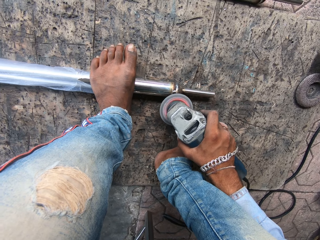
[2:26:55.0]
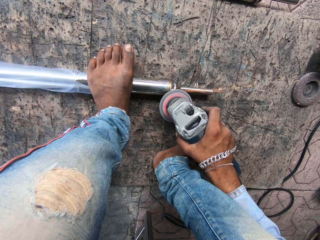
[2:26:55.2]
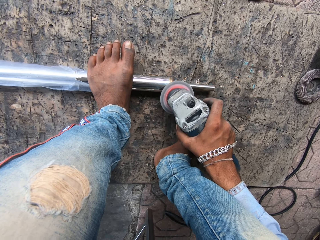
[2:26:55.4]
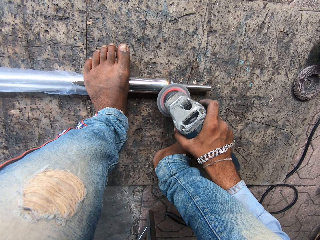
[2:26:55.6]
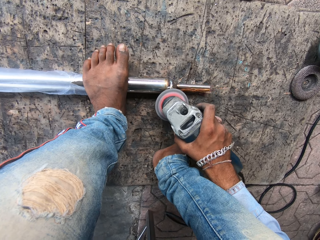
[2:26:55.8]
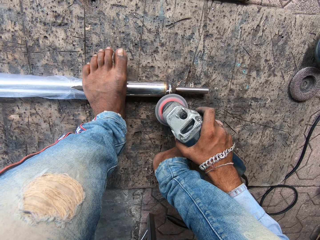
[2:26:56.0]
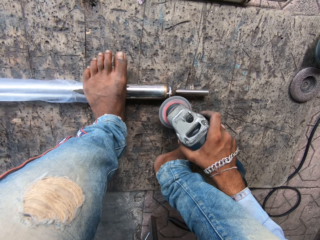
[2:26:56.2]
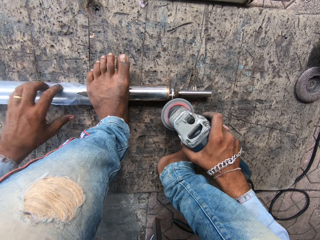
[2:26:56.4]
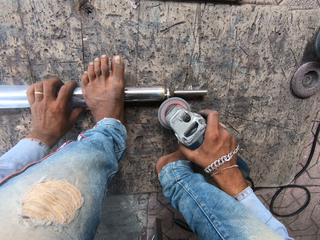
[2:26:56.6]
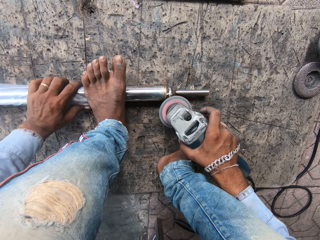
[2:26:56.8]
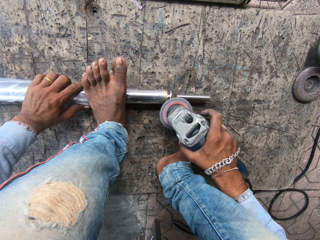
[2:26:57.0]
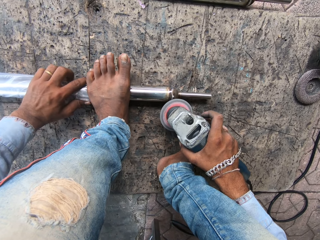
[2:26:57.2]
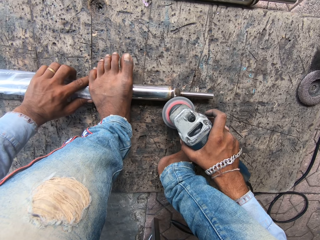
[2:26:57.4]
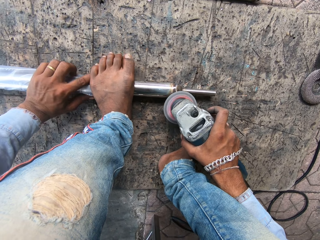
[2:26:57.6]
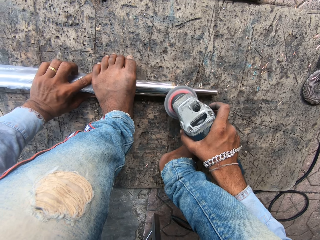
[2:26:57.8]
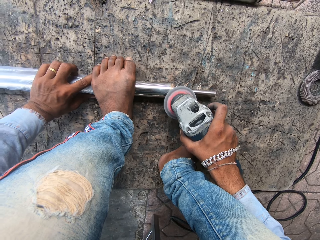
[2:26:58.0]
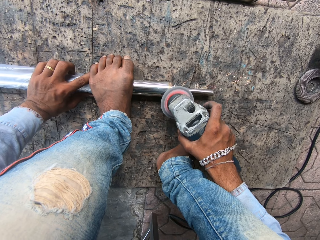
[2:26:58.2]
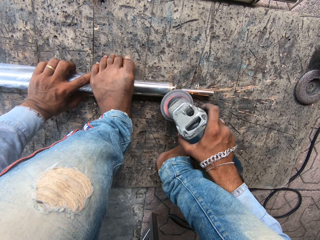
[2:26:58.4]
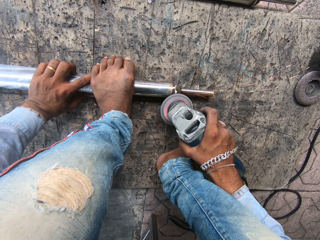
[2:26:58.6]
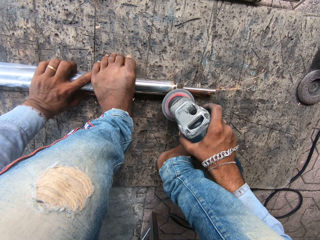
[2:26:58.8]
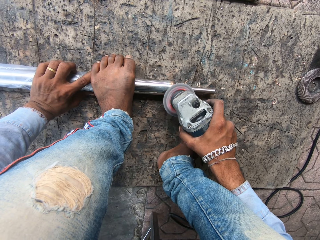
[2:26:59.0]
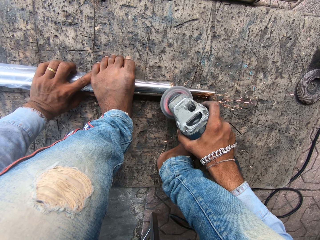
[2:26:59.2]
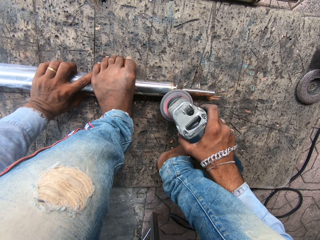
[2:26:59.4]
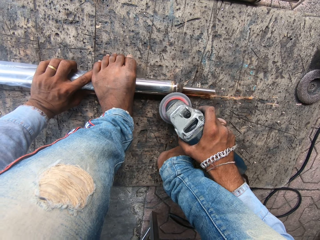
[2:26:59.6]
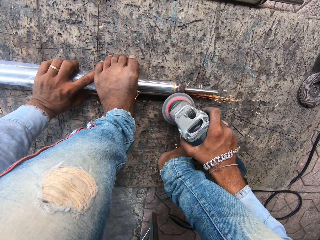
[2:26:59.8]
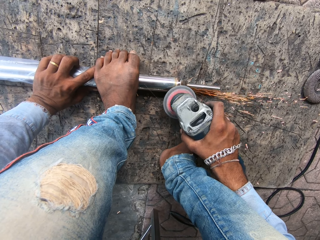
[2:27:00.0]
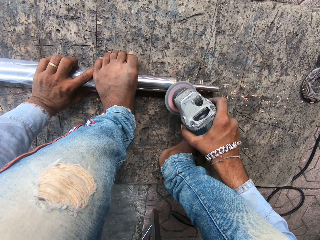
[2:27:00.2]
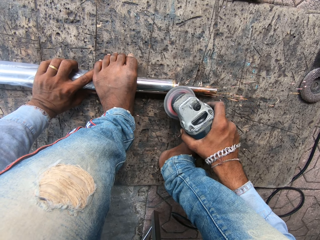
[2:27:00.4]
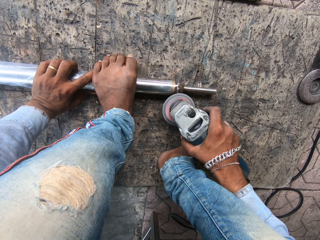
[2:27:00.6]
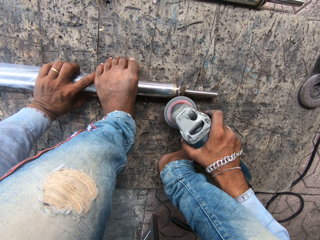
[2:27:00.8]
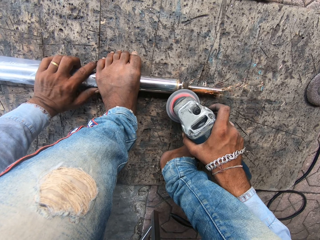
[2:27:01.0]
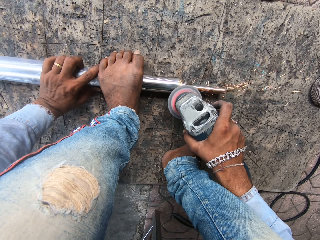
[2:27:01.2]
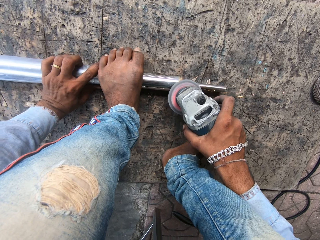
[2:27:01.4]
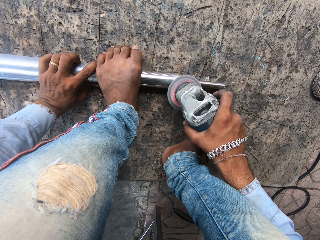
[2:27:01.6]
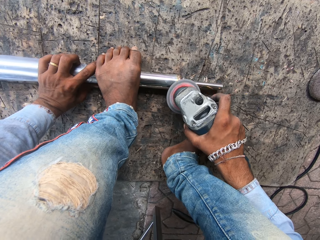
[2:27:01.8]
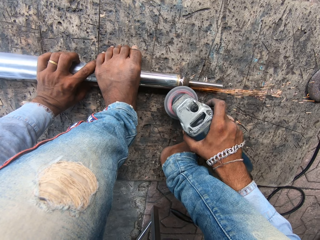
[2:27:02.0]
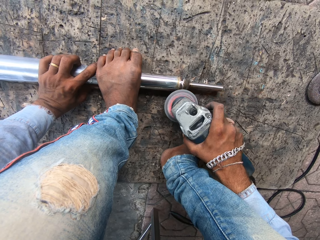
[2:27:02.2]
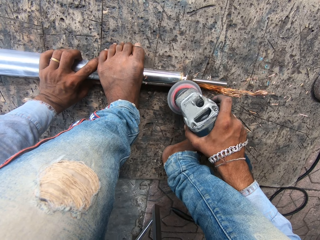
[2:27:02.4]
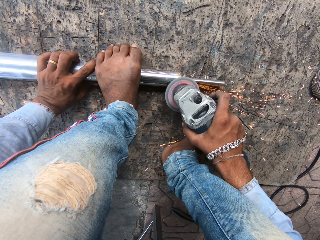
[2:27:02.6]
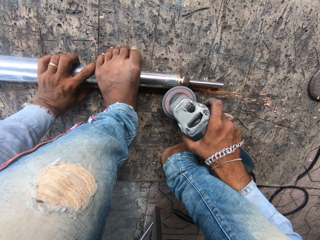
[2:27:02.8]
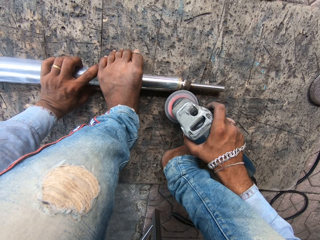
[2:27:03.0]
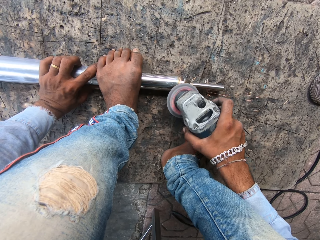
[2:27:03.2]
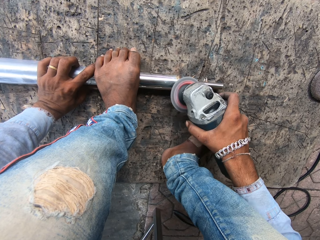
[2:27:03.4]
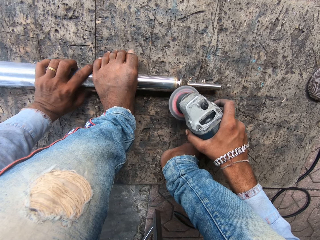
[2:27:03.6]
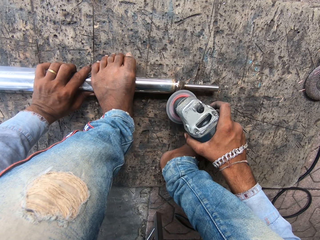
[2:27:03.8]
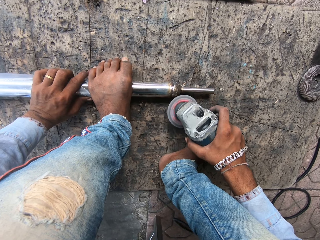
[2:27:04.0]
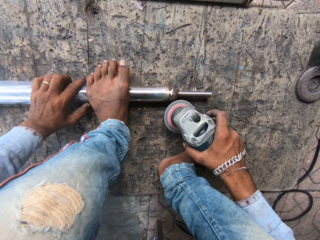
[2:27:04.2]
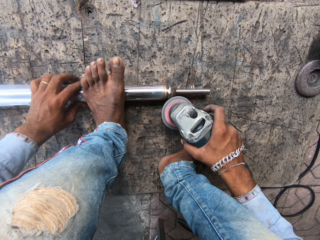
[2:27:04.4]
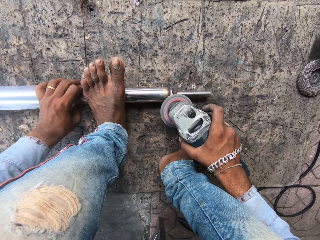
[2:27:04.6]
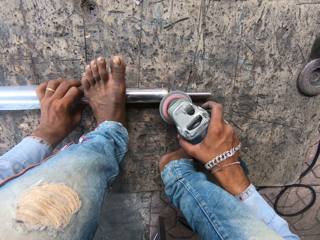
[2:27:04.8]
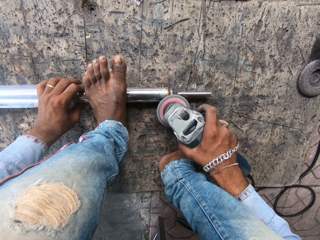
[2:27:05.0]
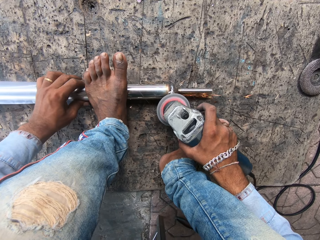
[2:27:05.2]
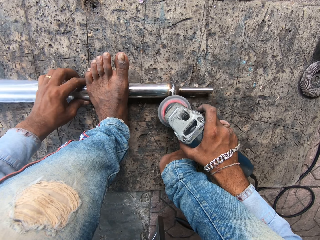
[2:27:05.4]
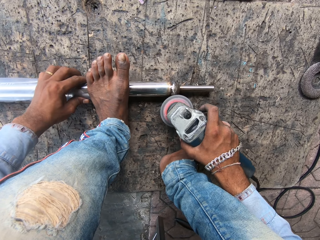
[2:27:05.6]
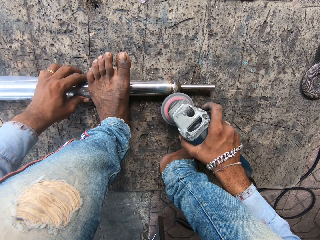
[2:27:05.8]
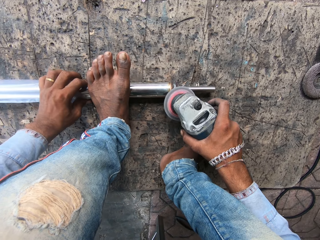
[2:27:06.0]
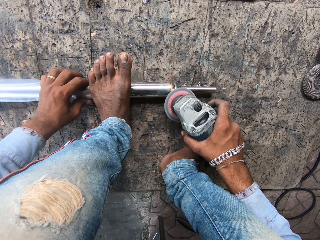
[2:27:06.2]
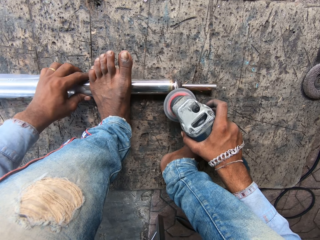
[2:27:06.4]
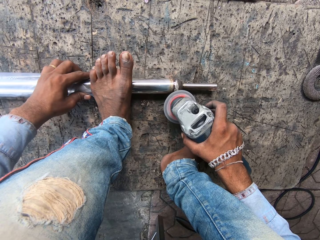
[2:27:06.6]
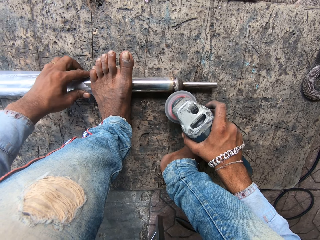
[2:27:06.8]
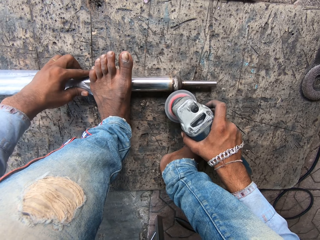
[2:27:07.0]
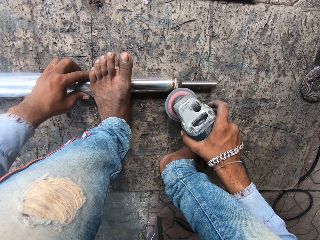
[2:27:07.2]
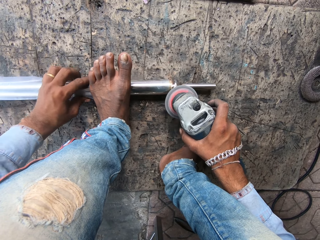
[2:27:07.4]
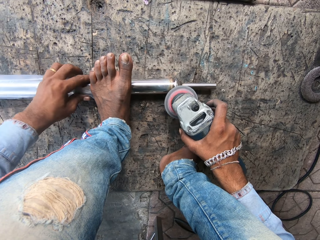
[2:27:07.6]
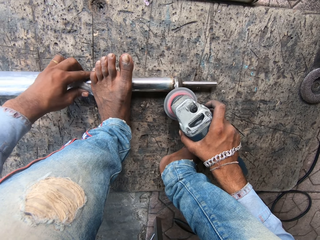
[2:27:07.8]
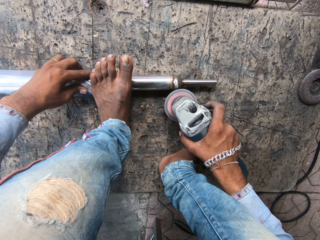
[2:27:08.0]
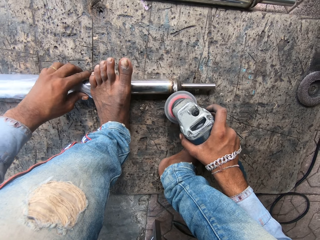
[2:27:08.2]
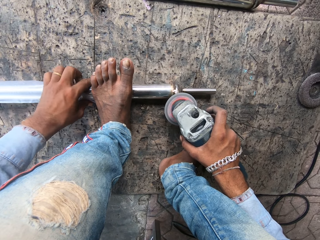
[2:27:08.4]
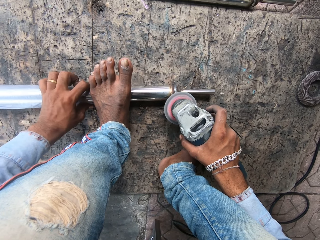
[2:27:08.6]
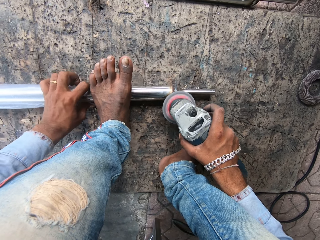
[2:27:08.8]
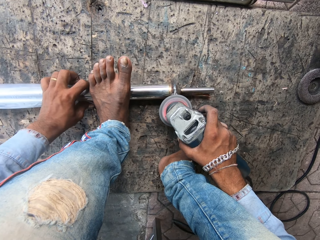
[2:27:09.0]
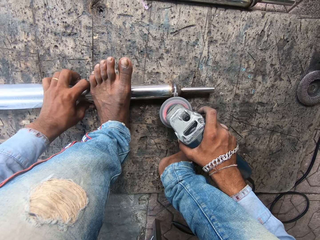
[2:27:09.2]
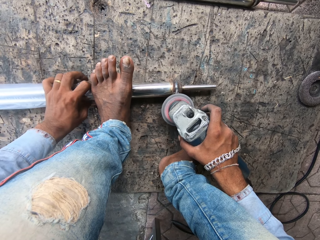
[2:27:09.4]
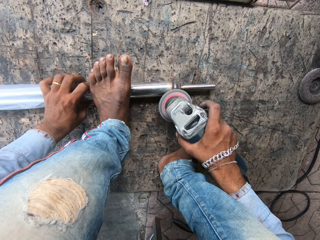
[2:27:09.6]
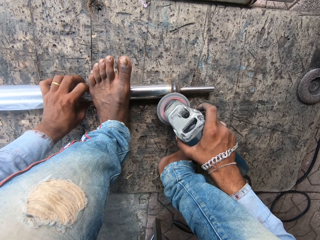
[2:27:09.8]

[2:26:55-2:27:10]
The camera wearer turns the metal. They move the metal with a hand. They screw the metal. They move the metal. They screw the metal.

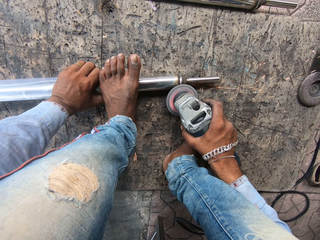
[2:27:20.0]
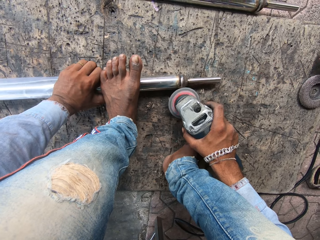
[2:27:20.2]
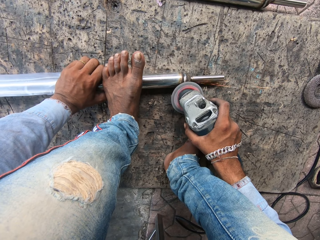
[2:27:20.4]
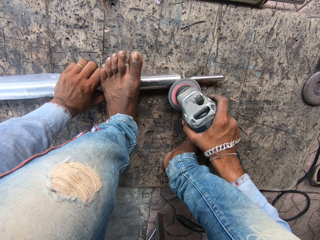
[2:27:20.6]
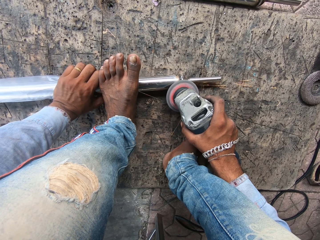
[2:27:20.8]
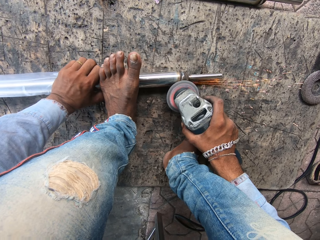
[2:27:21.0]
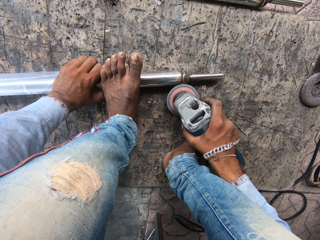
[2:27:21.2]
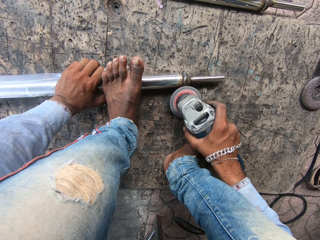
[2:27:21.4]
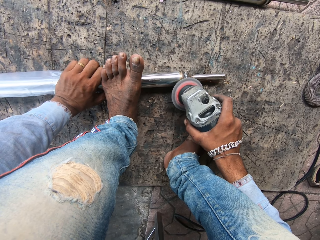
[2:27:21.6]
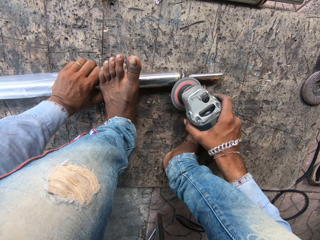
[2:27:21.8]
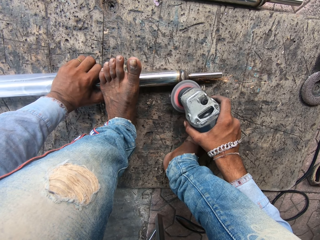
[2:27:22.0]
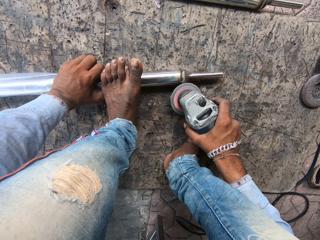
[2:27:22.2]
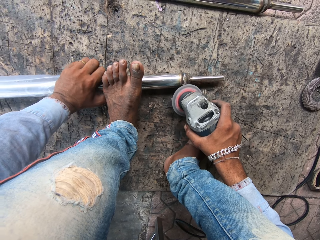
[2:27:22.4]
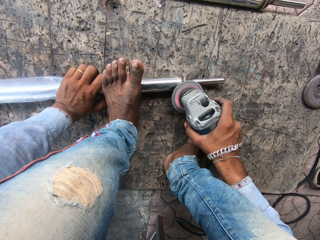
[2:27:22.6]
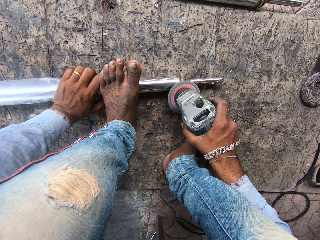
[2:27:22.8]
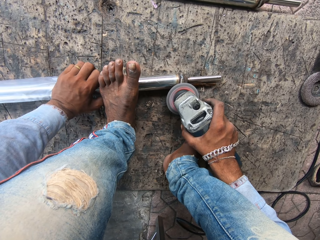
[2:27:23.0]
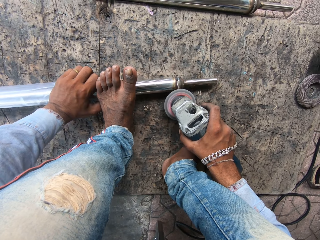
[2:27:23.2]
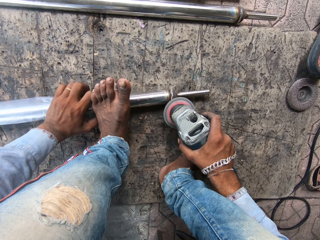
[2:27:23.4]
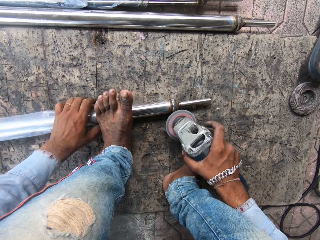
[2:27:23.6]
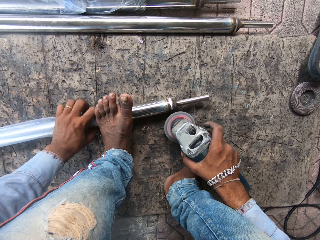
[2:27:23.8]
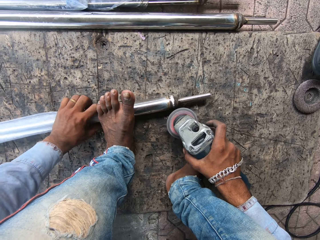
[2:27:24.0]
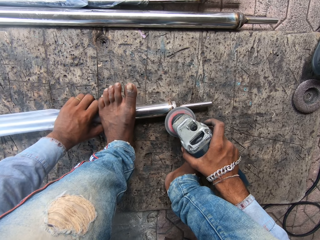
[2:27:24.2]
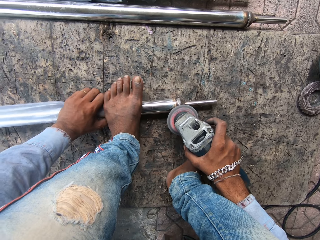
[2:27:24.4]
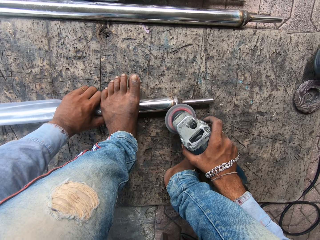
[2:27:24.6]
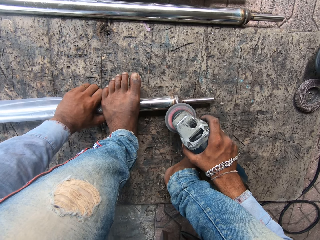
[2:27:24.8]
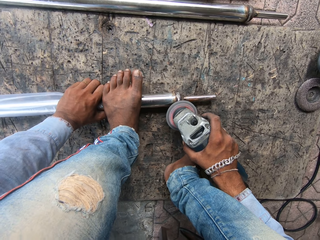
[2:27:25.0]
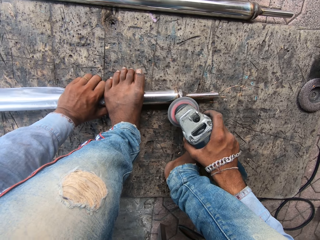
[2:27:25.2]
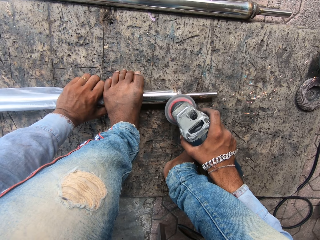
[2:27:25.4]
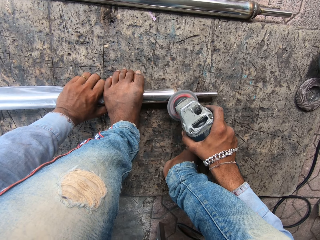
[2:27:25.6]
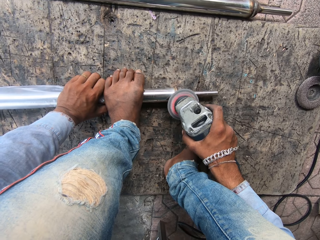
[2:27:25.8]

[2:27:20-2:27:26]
The camera wearer moves the metal with a hand. They screw the metal.
